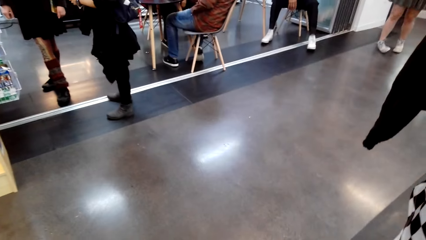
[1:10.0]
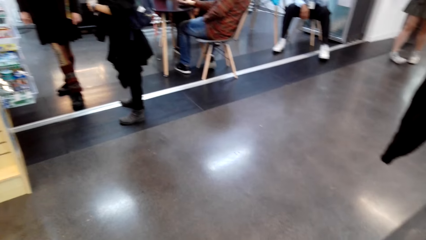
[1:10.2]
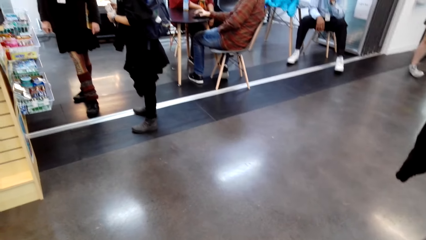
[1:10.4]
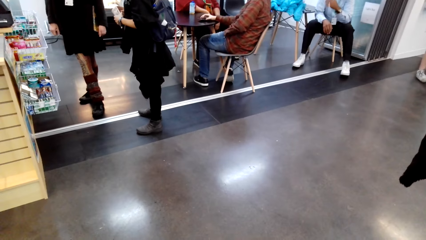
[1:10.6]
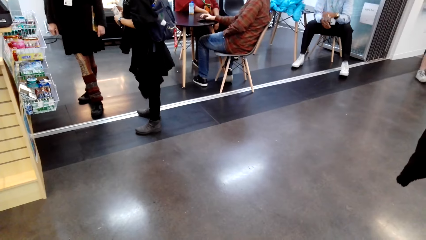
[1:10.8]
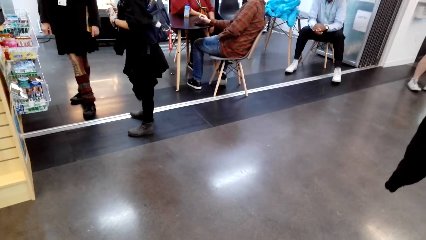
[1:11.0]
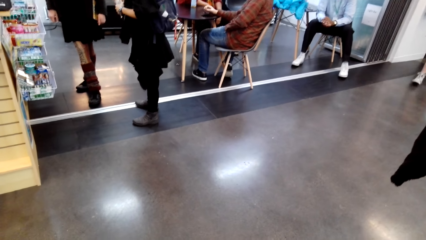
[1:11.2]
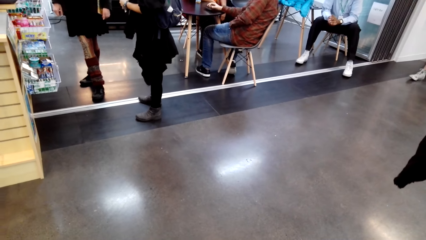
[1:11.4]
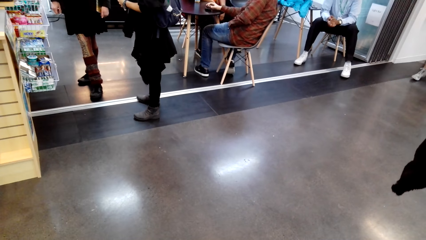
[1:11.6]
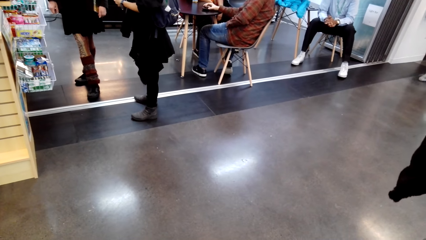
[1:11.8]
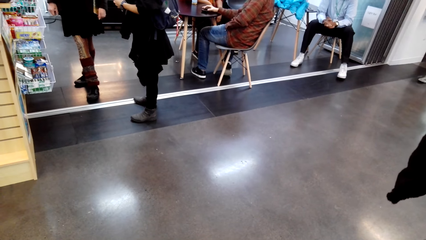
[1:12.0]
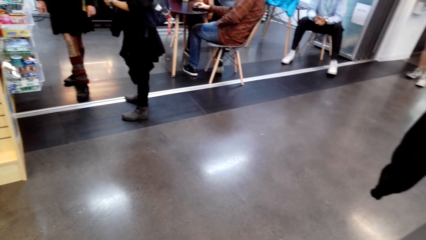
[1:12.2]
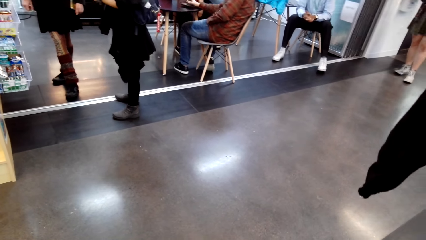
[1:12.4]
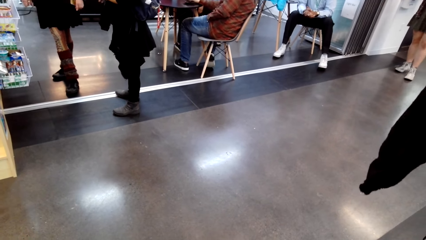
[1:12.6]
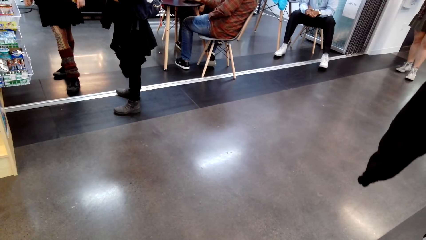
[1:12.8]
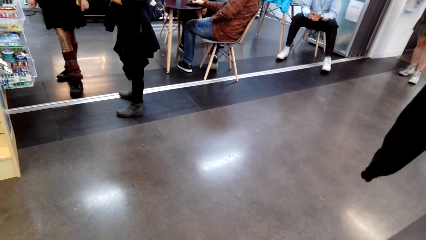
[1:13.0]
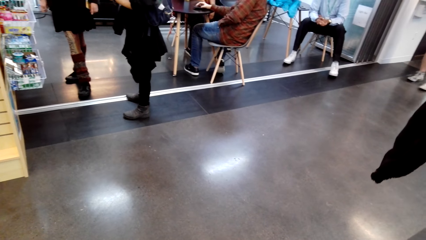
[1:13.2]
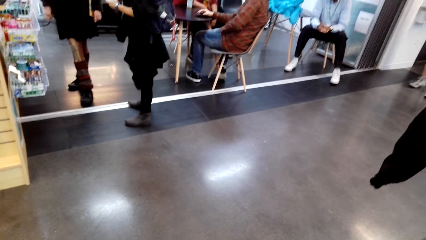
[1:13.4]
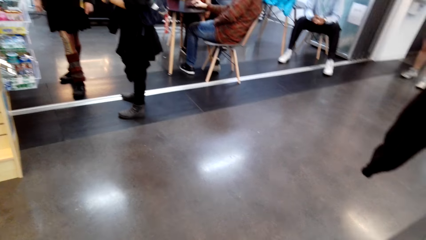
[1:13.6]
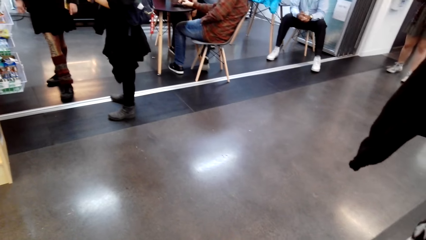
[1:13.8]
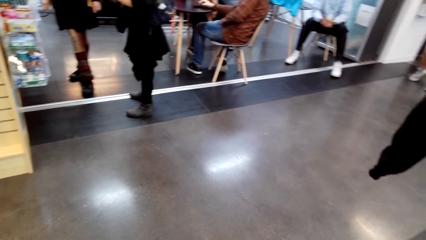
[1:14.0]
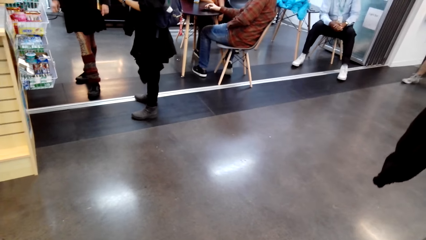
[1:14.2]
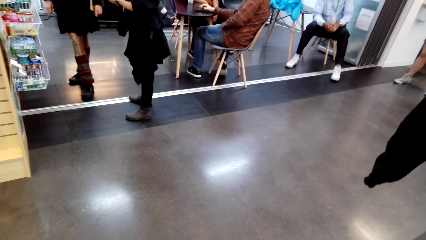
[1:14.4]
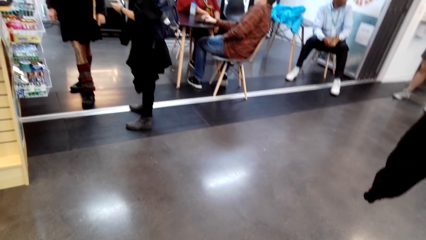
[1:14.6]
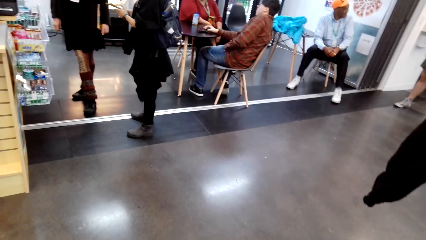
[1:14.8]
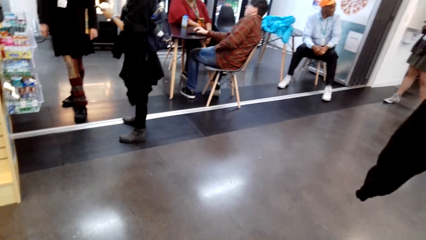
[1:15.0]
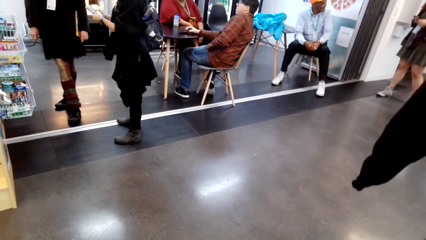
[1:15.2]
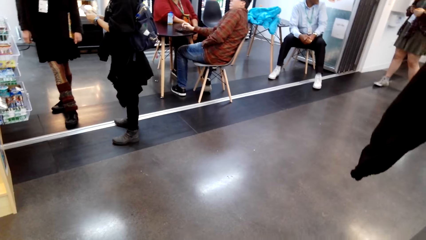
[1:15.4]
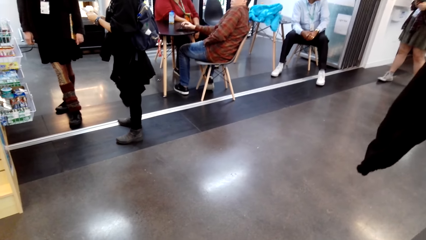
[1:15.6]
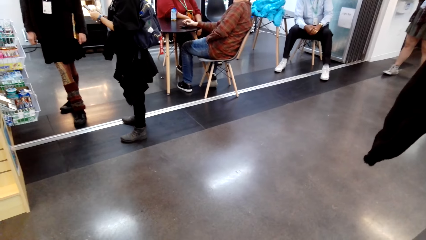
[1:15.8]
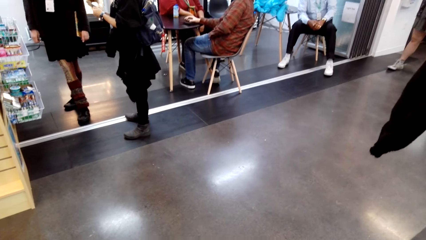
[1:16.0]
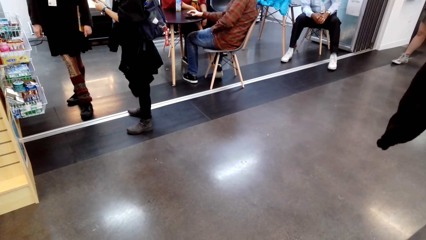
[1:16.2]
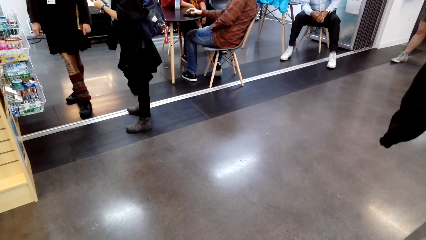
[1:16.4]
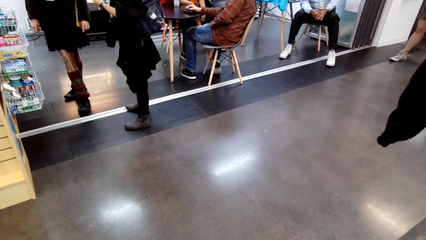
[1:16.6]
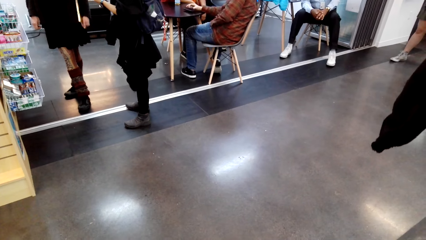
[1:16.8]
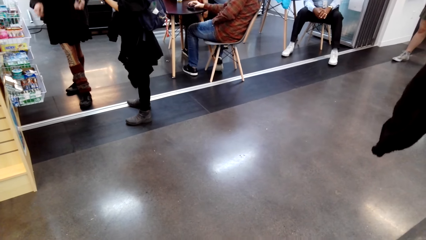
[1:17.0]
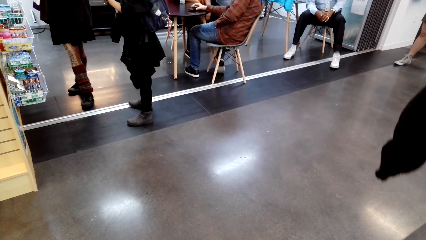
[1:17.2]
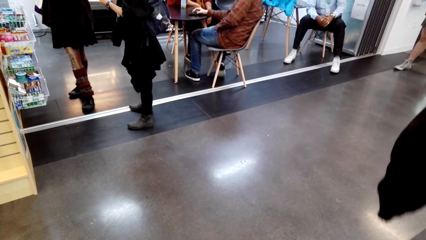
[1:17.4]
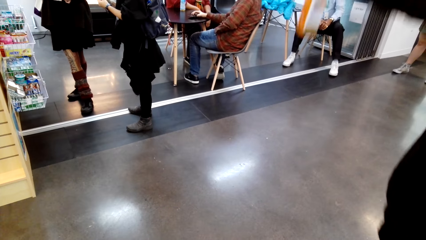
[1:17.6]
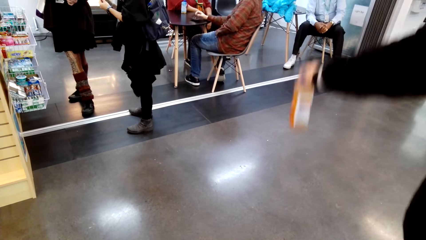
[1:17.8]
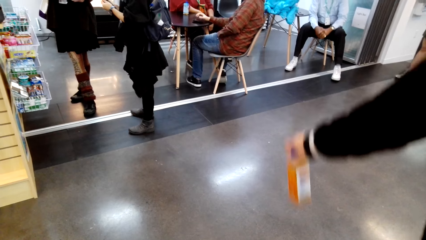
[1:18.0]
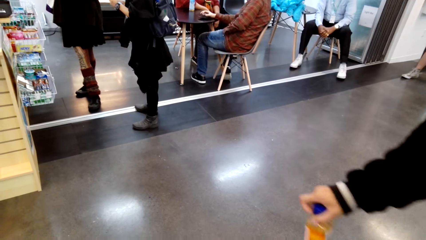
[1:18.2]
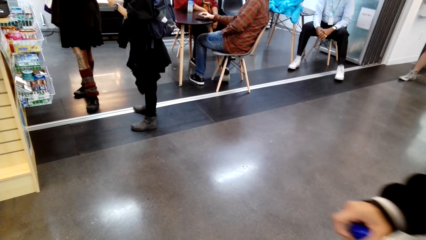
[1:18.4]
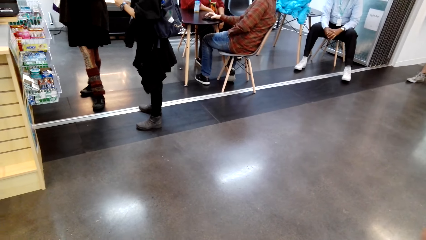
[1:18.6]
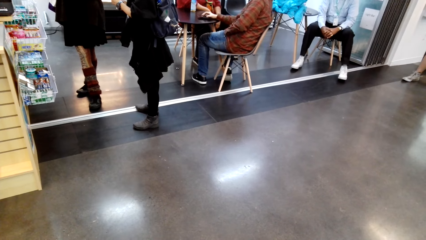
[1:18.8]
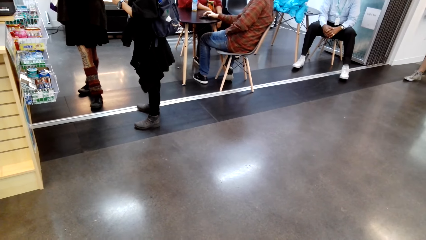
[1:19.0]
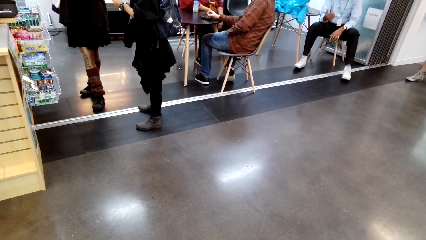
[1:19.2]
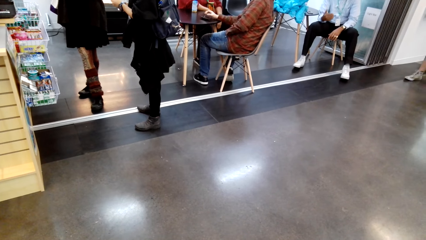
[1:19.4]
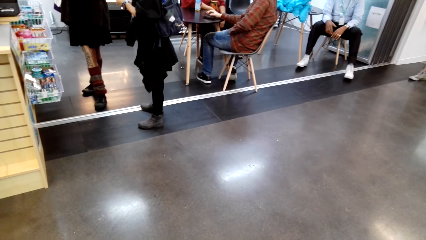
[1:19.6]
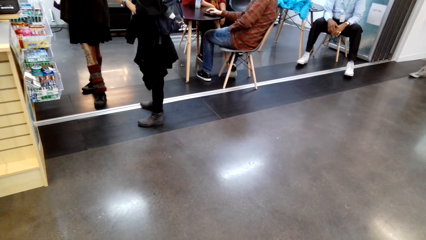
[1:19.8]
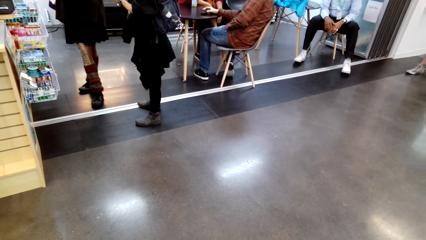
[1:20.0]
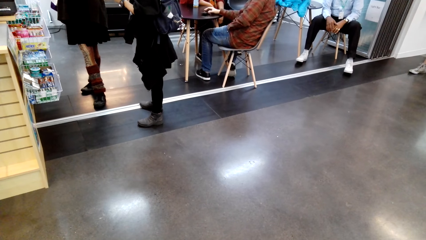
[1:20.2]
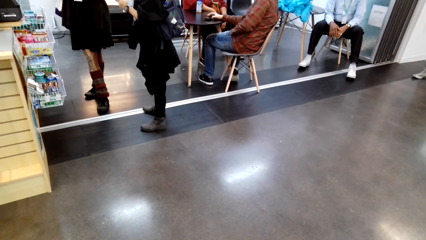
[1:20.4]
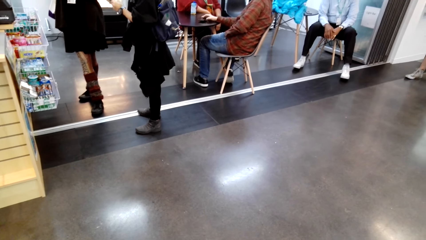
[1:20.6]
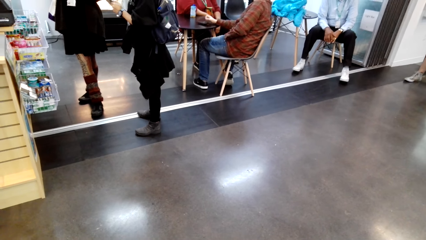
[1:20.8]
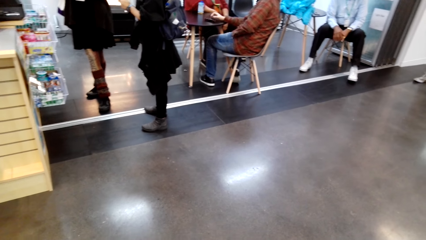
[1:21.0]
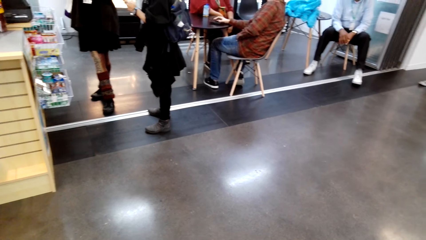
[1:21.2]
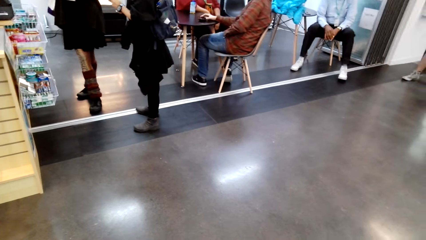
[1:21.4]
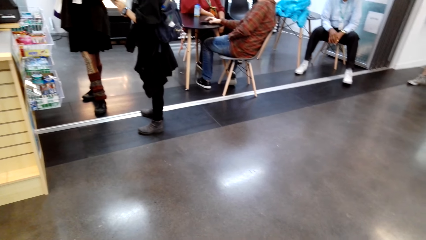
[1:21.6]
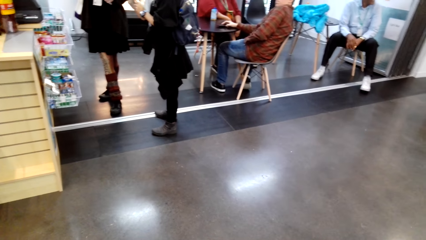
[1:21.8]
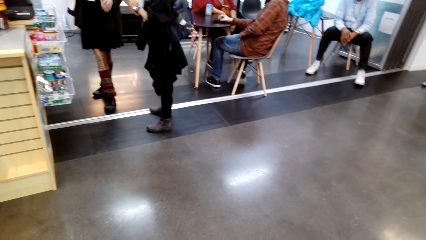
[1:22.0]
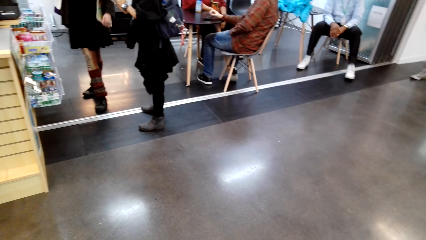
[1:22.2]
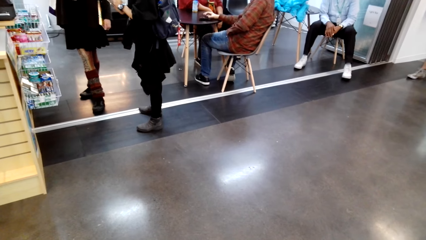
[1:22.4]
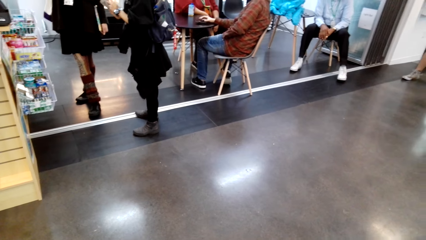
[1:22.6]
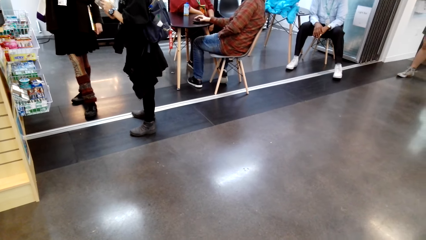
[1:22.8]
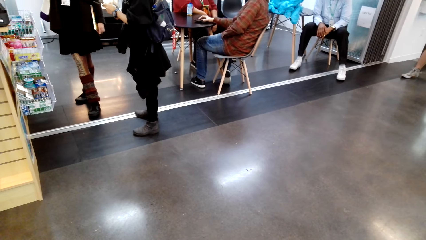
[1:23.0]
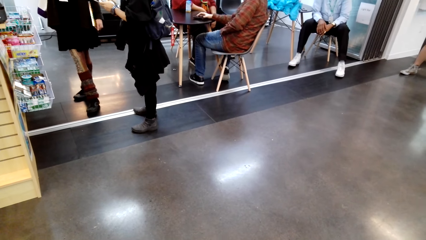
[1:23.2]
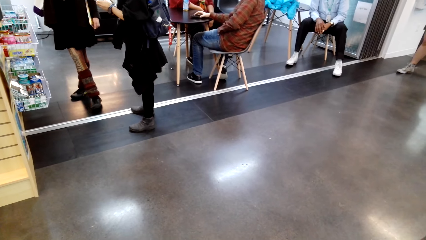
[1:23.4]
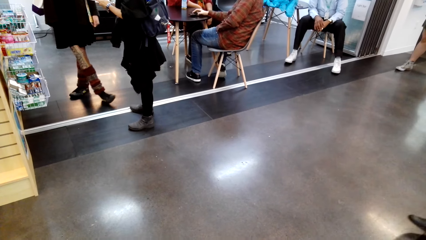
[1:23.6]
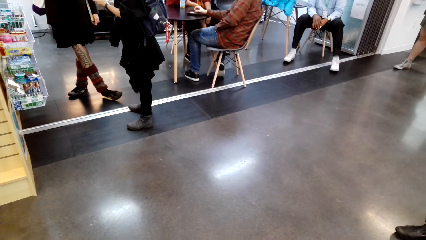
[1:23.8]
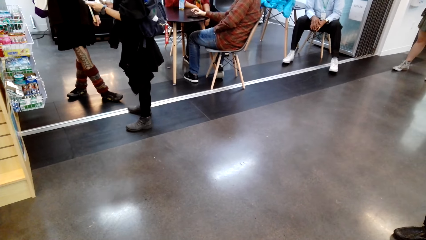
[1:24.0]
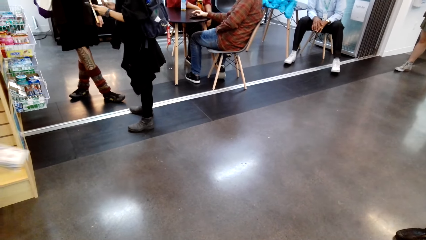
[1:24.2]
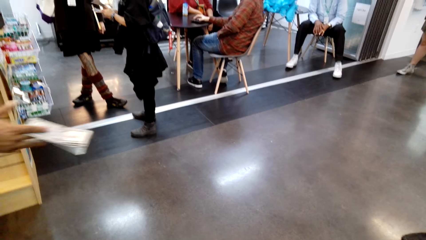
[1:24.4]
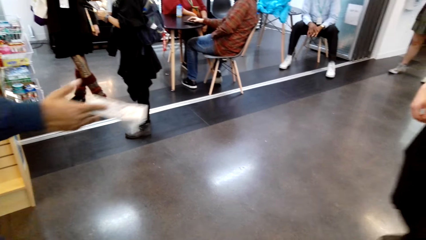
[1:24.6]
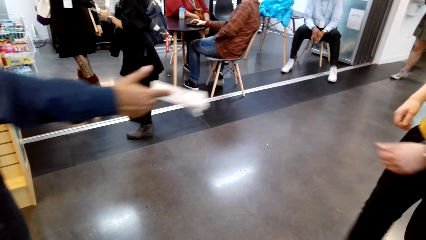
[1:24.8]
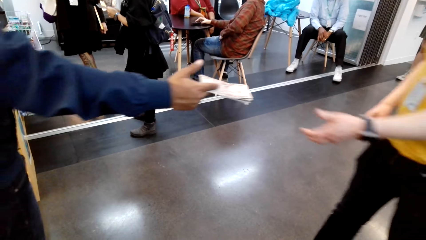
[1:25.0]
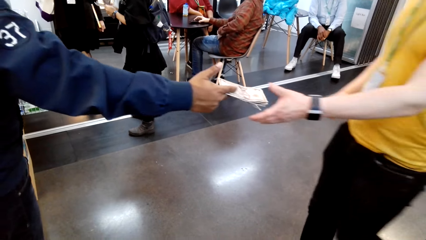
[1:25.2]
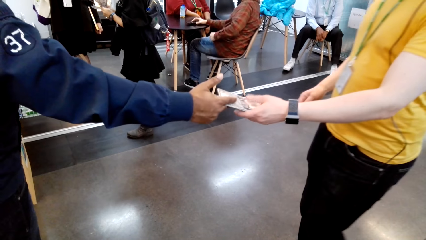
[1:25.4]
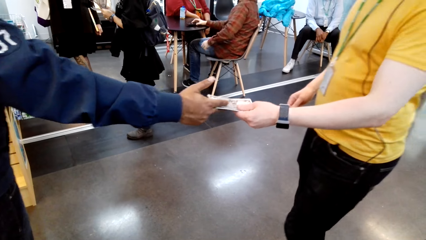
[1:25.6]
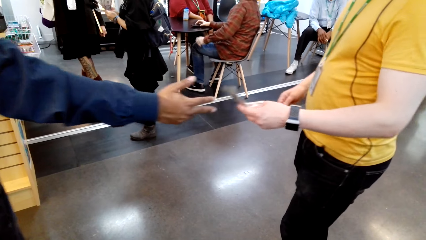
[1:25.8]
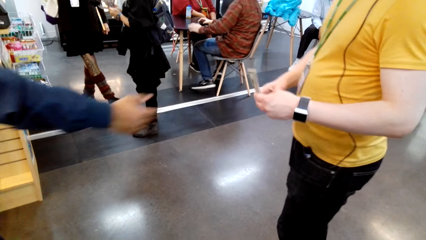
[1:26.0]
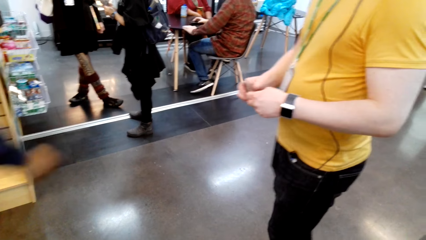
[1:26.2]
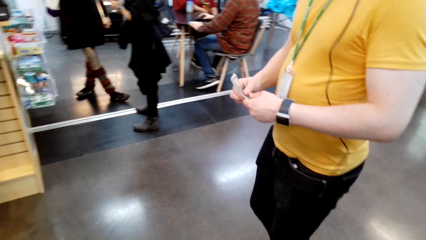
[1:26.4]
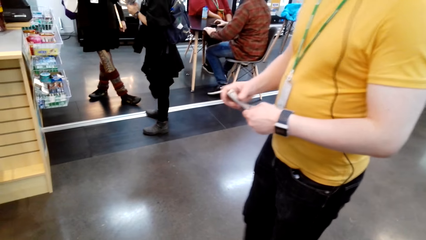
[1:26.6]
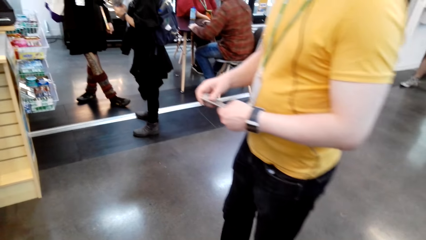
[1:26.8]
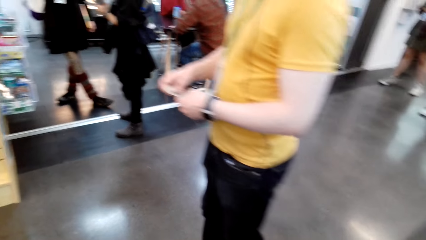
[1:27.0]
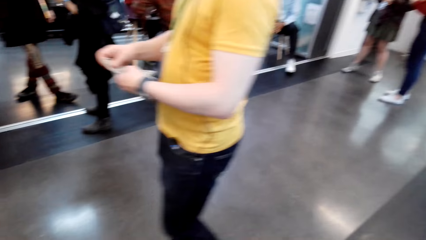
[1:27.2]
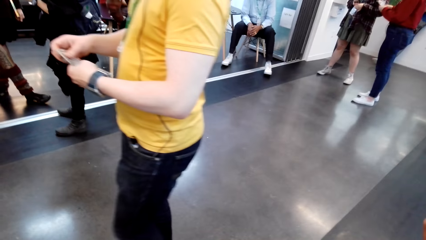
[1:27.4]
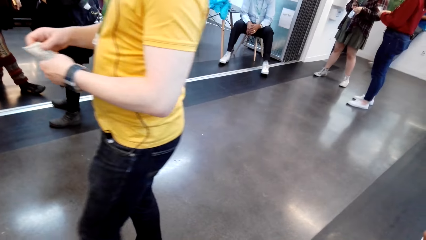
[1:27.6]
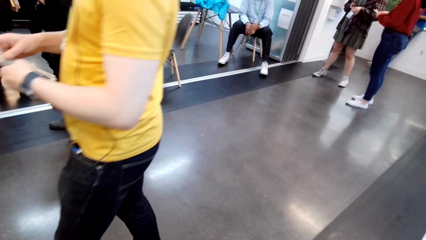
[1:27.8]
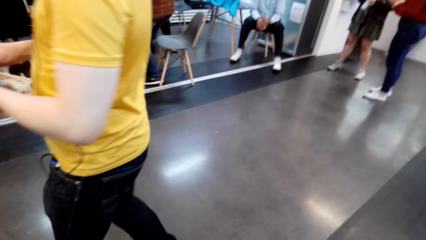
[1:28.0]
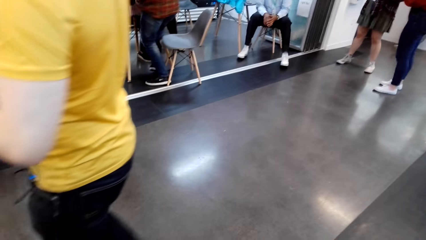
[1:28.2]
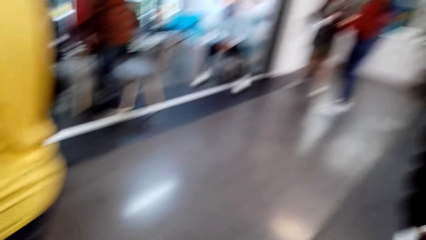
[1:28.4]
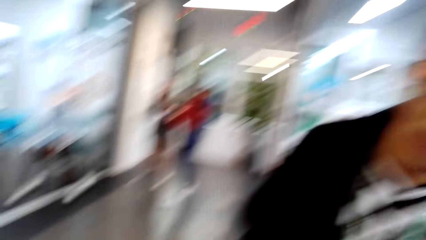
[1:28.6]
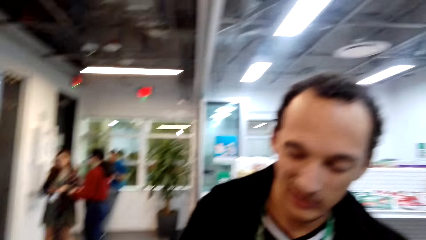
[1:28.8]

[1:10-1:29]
The camera wearer talks to a person. The person talks to the camera wearer. The camera wearer talks to the person. The person talks to the camera wearer. The camera wearer moves his hand. He looks at the floor. Another person gives a third person money. The third person receives the money from the second person. The third person walks away.
